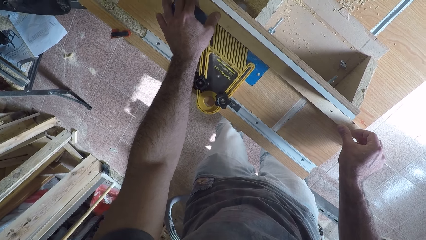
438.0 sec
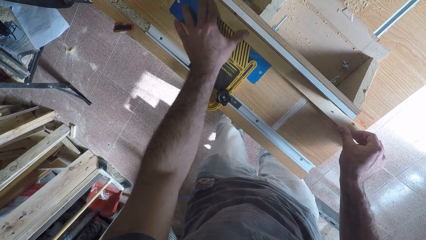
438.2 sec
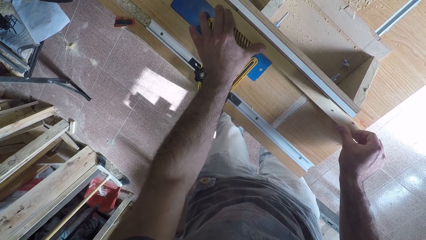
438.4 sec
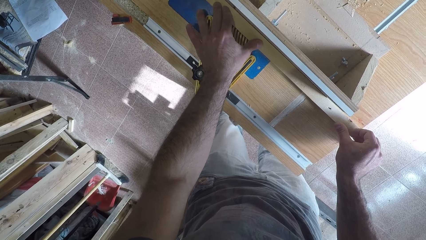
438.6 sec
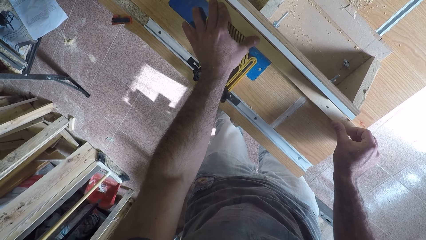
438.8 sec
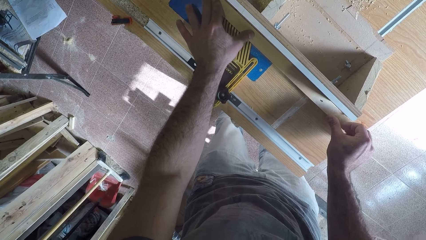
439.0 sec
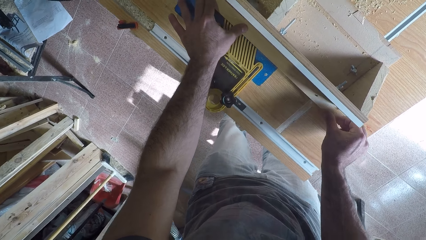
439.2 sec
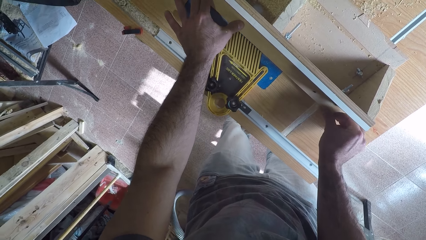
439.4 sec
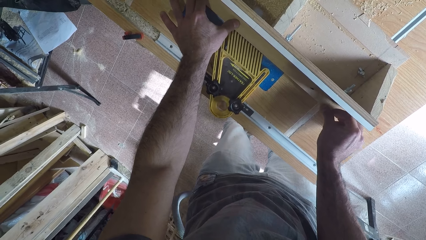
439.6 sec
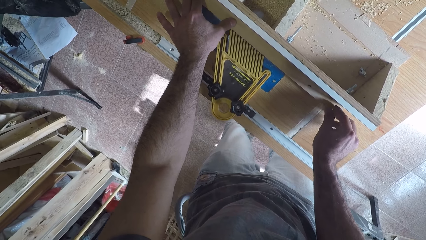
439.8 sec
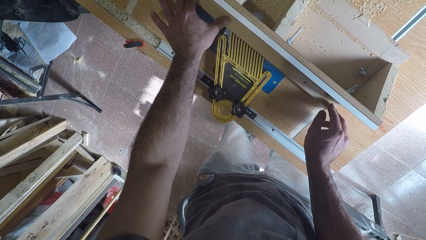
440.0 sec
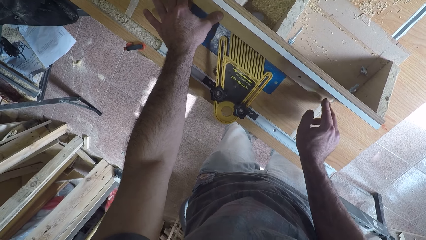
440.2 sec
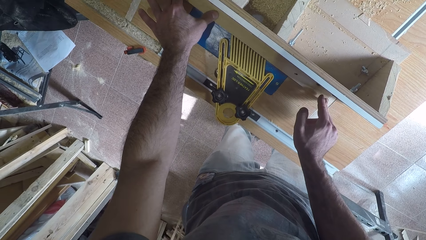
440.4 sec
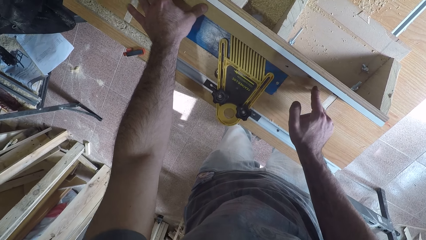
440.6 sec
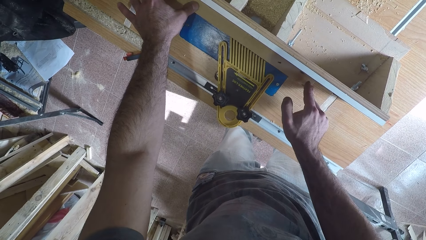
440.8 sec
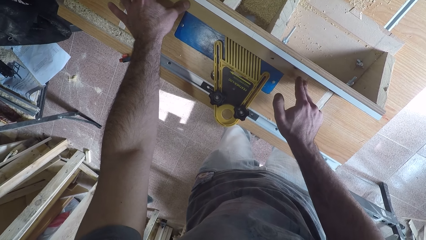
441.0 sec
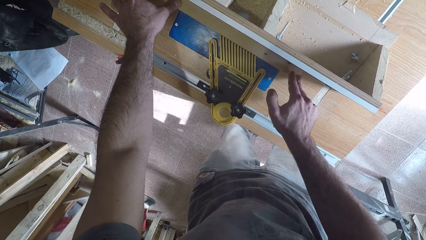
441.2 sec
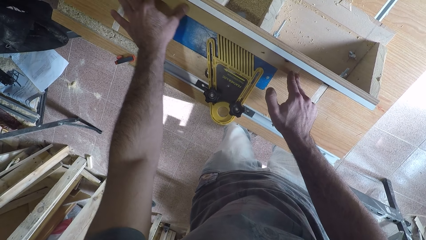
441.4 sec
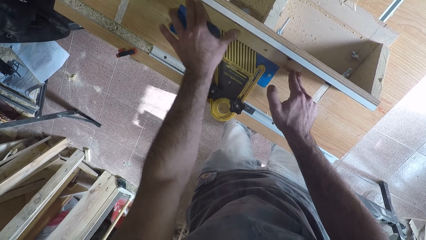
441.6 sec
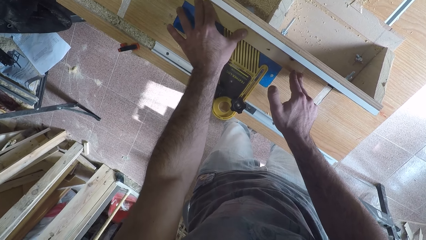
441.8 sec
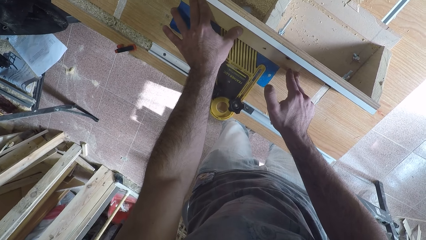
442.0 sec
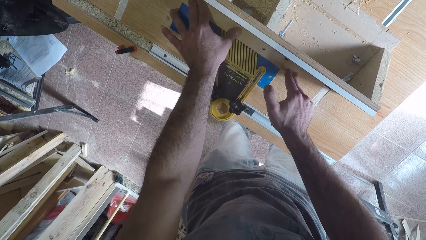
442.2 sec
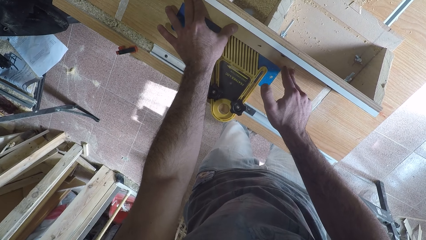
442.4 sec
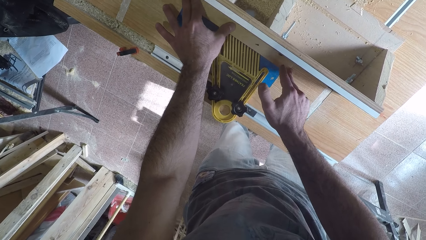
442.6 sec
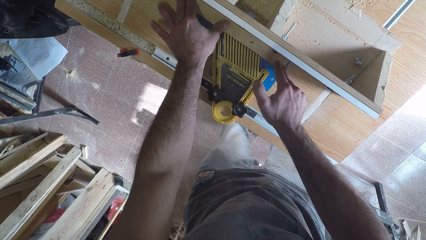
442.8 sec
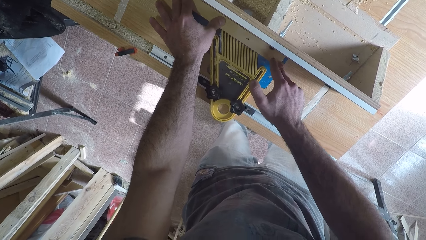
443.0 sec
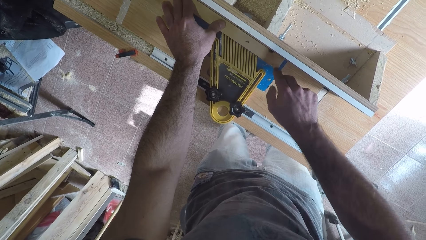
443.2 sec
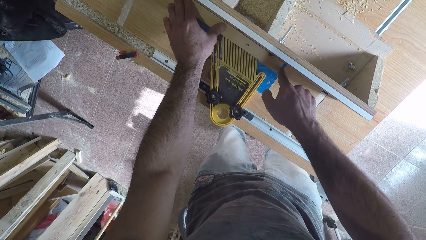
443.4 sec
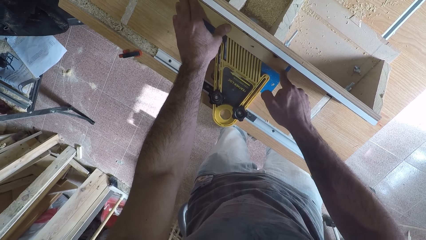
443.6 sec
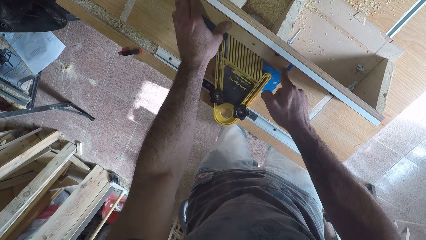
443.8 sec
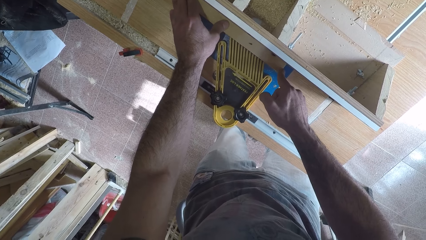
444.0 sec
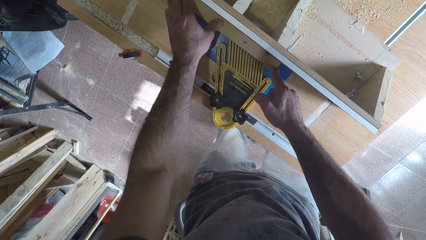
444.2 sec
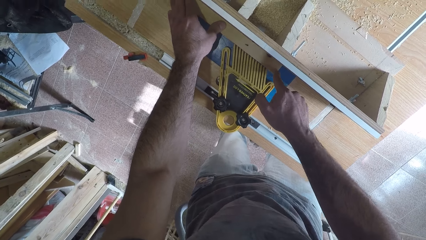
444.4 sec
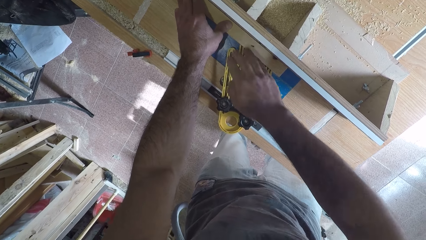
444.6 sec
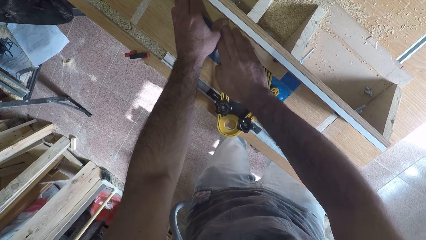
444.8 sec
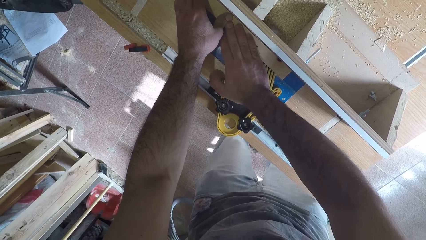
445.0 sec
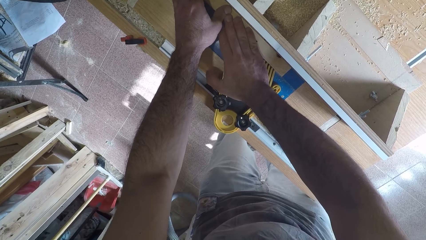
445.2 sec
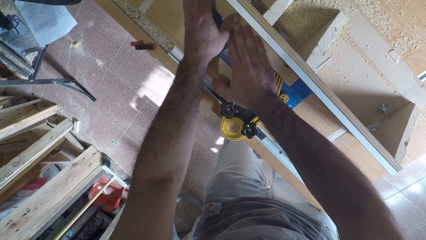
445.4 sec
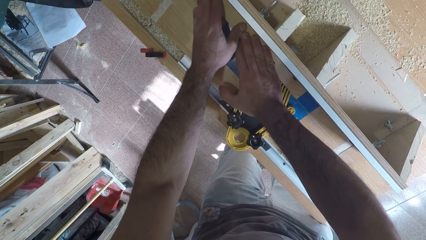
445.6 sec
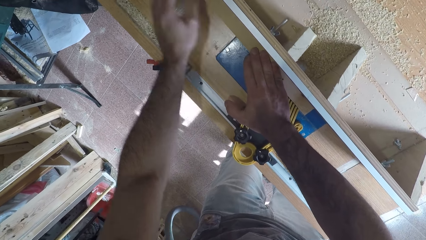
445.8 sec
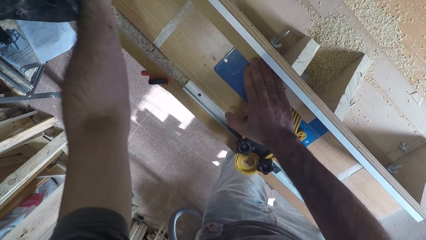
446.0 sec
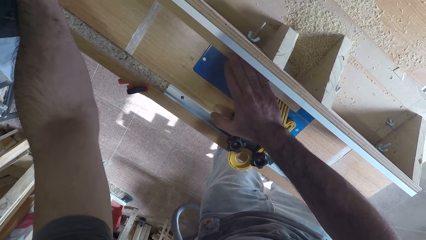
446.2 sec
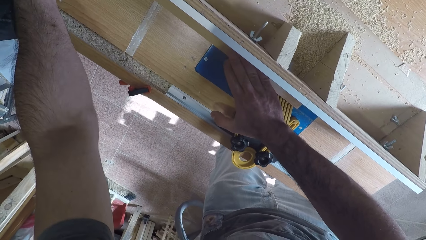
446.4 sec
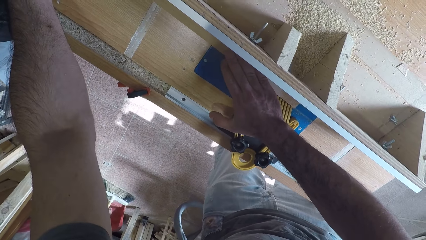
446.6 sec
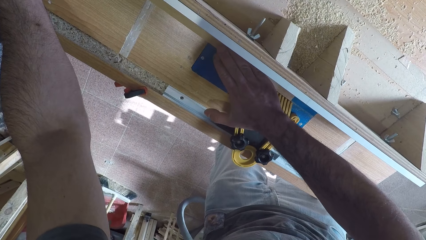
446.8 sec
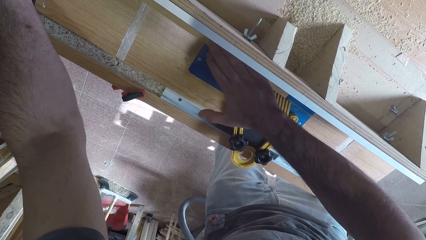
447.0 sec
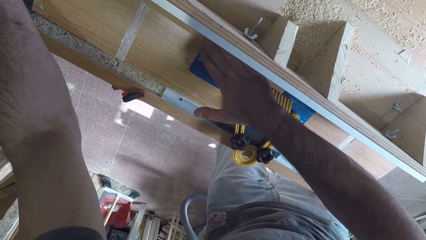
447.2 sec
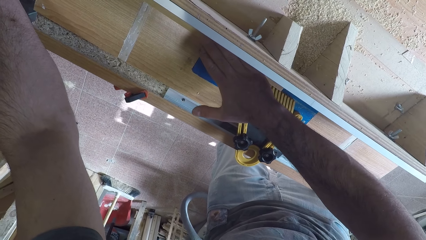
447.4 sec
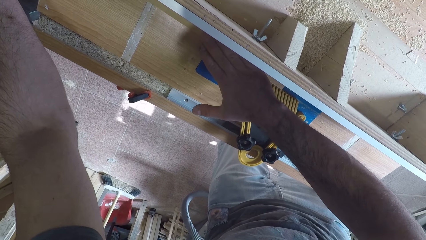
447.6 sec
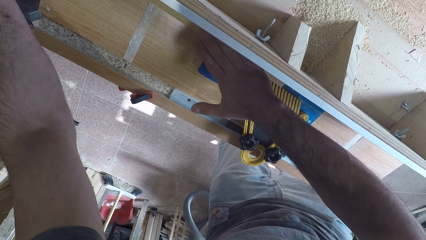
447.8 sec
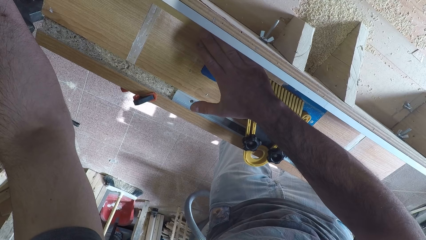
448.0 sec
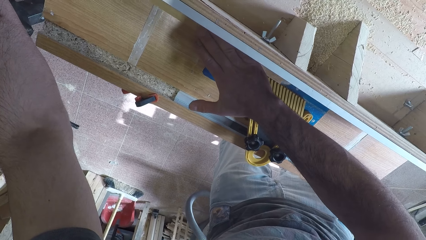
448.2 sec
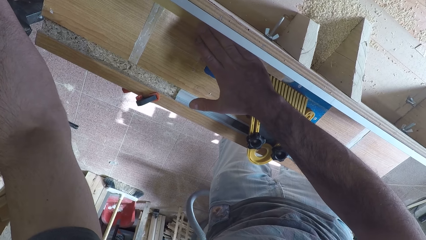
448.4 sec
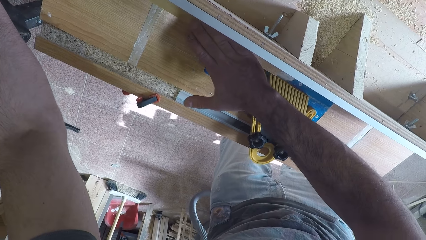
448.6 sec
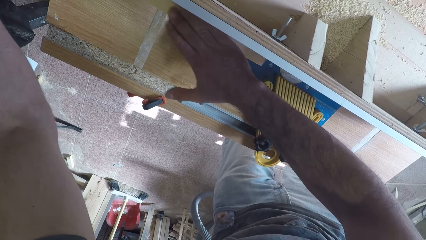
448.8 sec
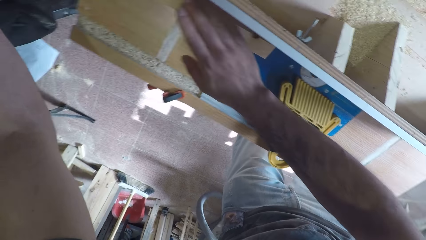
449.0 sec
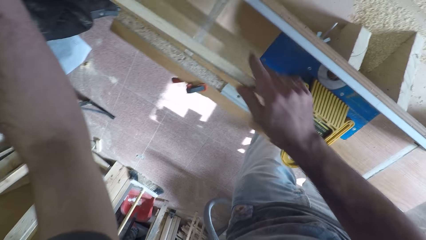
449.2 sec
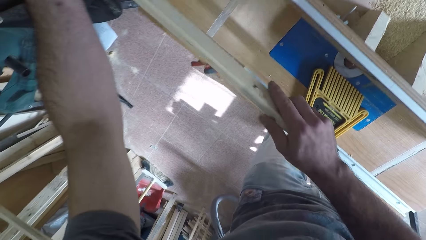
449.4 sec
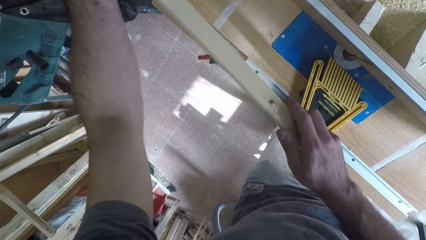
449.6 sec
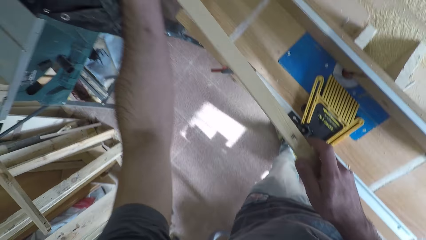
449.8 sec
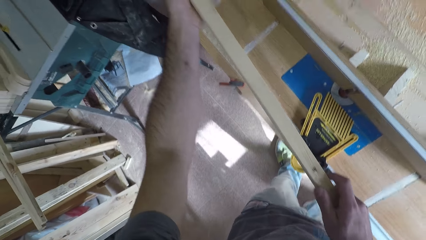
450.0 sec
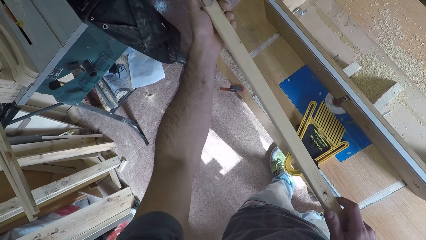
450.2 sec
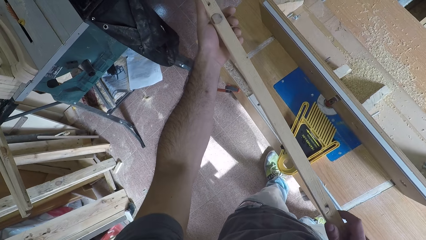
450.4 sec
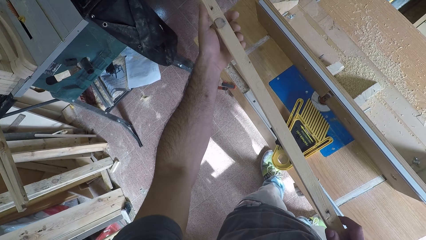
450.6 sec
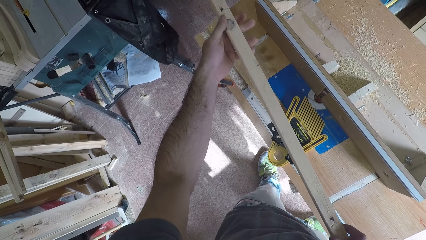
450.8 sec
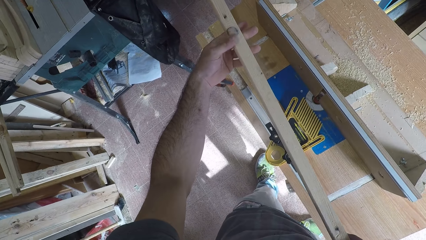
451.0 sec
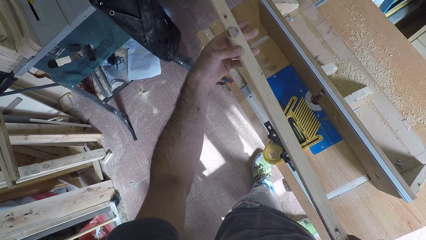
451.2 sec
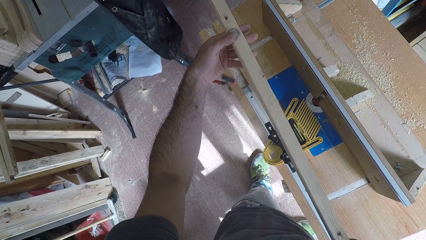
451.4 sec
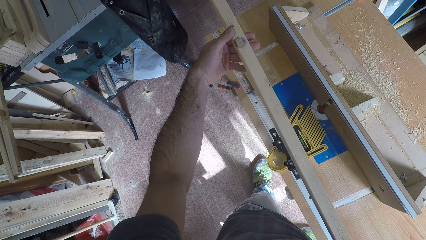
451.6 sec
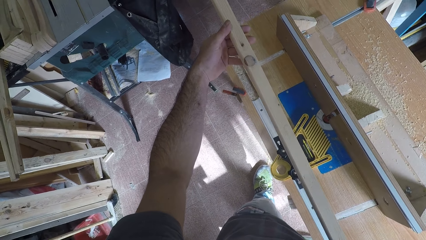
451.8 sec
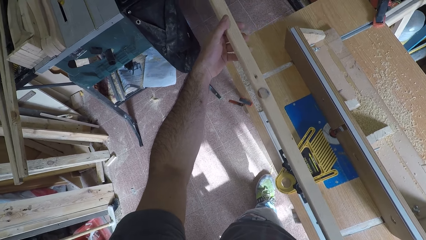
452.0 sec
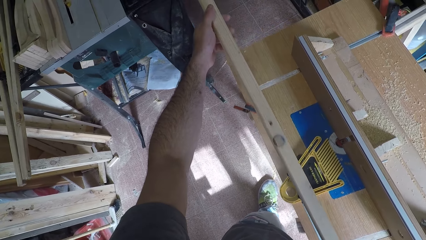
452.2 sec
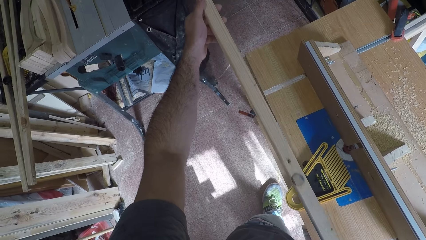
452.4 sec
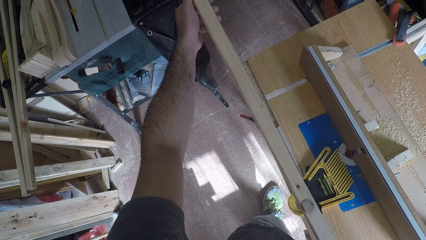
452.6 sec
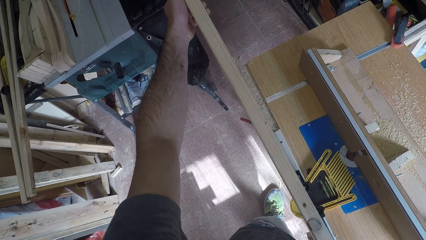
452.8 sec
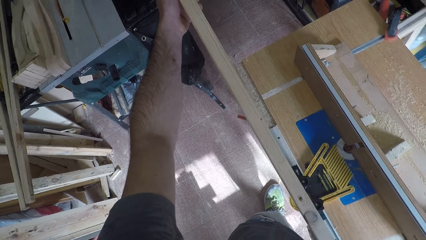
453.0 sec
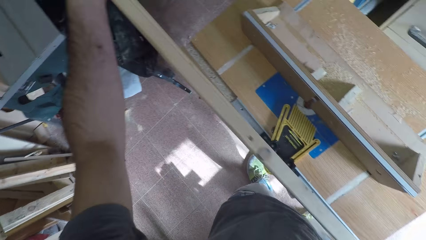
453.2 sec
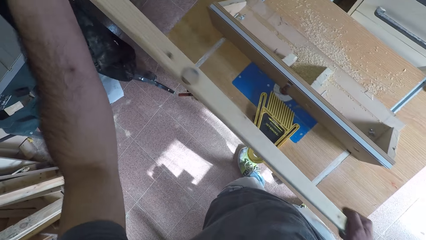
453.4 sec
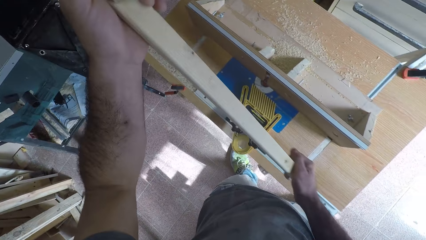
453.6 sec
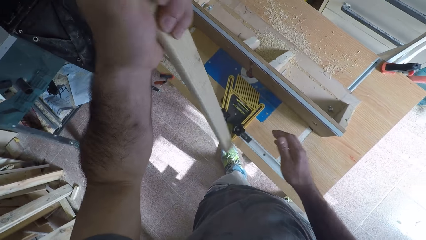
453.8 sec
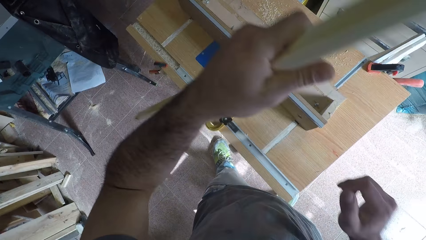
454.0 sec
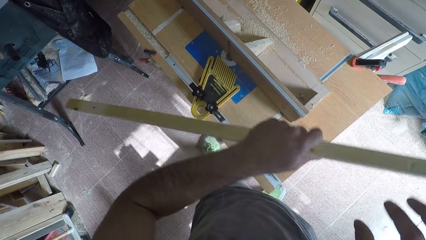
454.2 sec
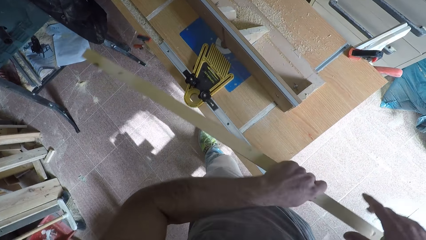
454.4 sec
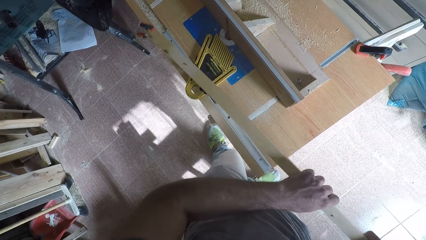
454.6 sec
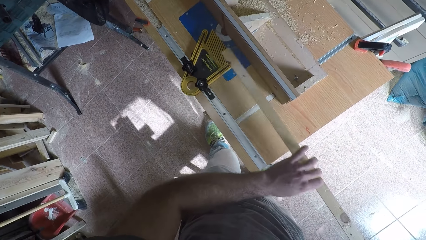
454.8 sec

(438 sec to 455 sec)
The camera wearer moves his hand along the wood. He moves his hand along the wood again. He removes one finger from the wood. He places his hand on the wood. He moves his hand on the other side of the wood. He picks up the wood from the wood planer. He inspects the wood. He turns the wood and rubs the wood. He turns the wood around.
